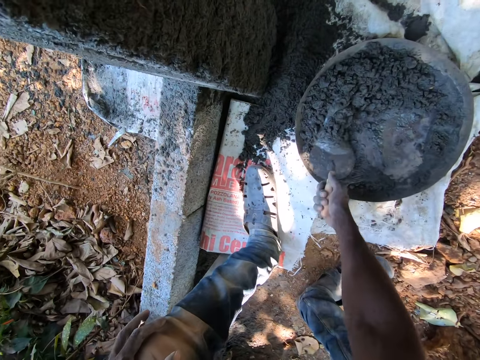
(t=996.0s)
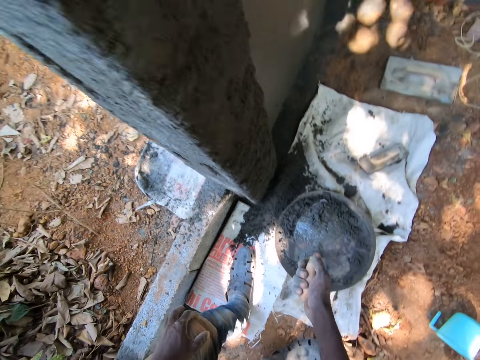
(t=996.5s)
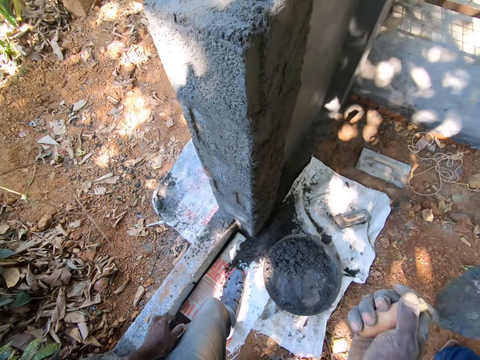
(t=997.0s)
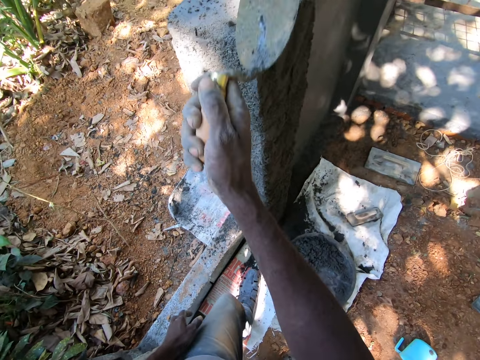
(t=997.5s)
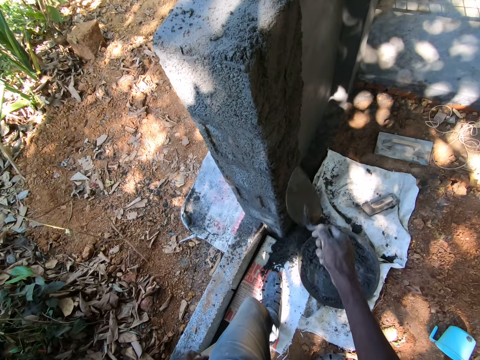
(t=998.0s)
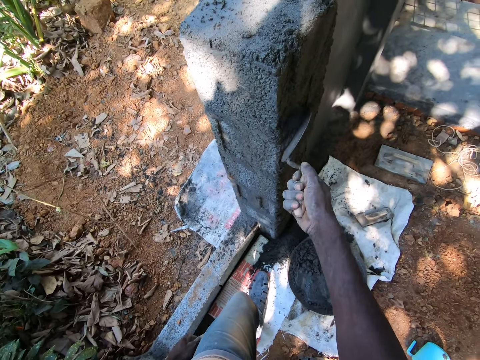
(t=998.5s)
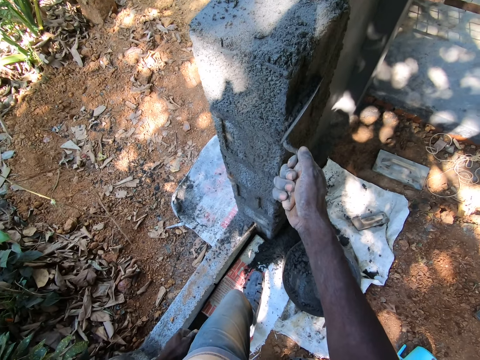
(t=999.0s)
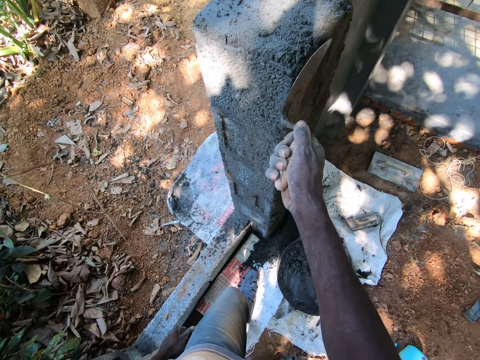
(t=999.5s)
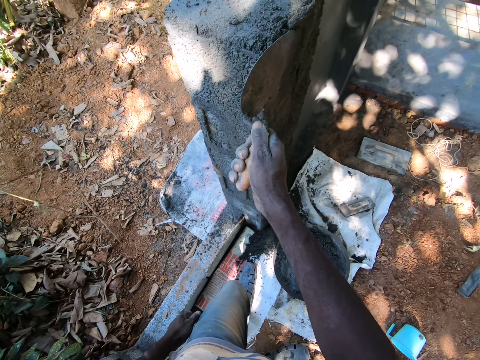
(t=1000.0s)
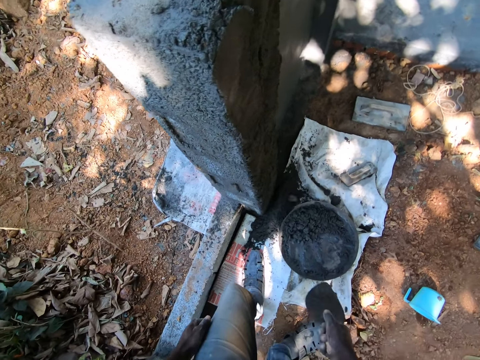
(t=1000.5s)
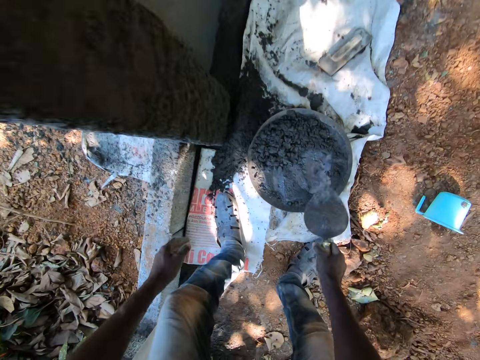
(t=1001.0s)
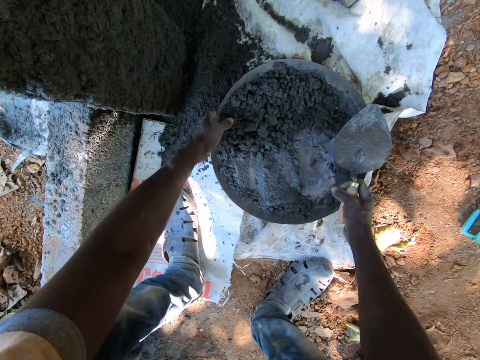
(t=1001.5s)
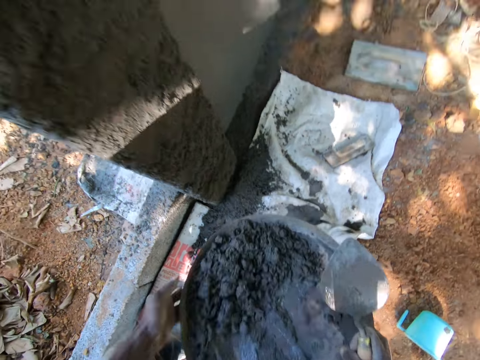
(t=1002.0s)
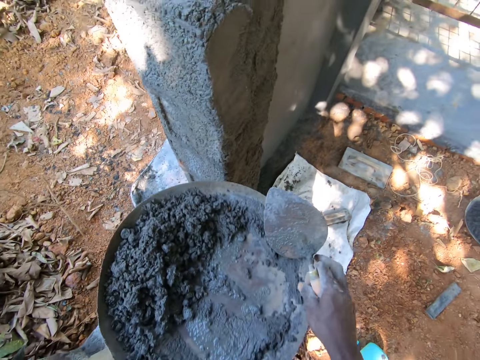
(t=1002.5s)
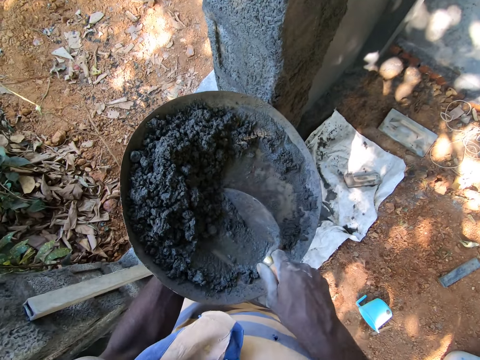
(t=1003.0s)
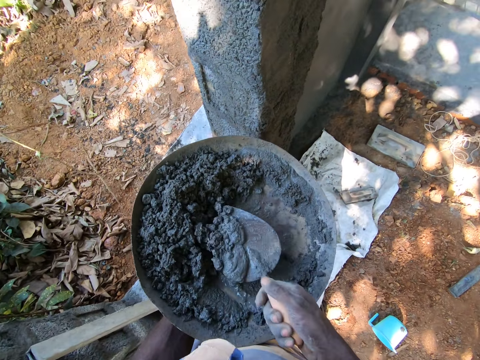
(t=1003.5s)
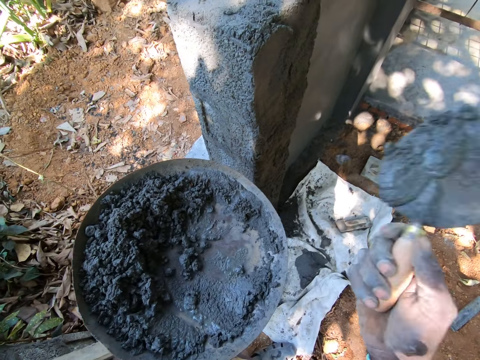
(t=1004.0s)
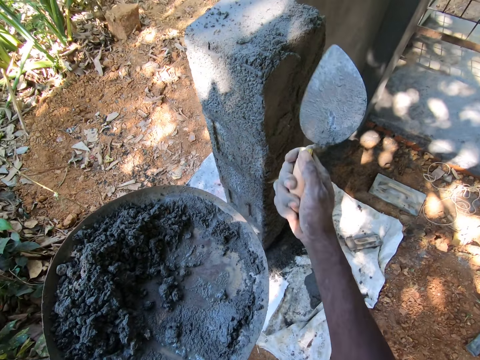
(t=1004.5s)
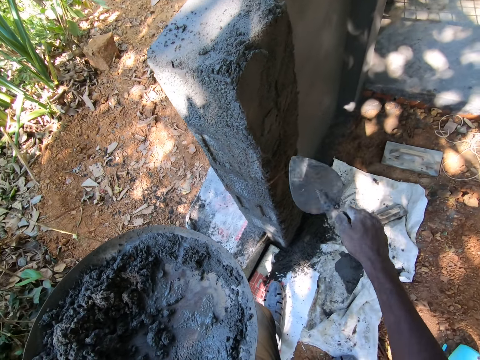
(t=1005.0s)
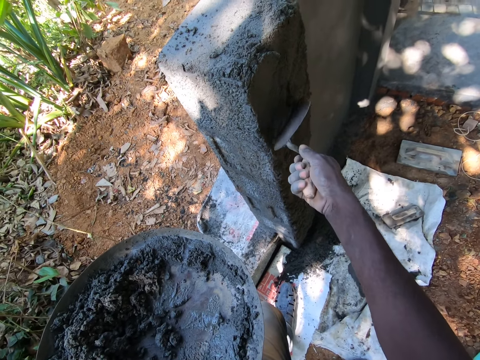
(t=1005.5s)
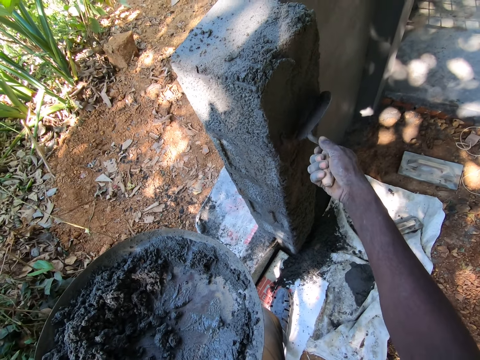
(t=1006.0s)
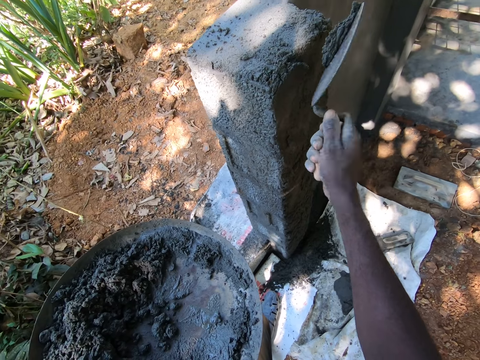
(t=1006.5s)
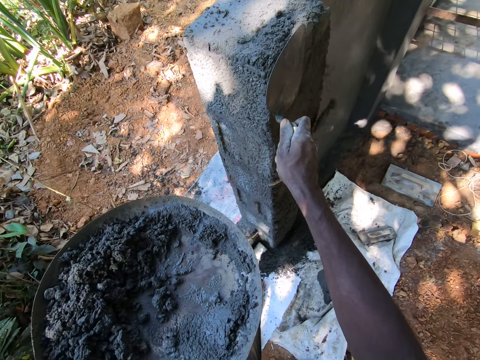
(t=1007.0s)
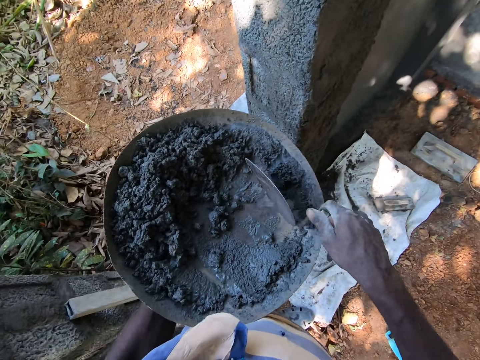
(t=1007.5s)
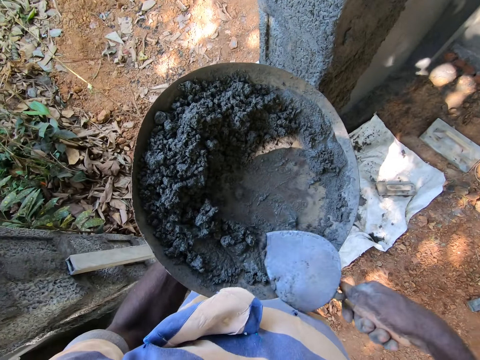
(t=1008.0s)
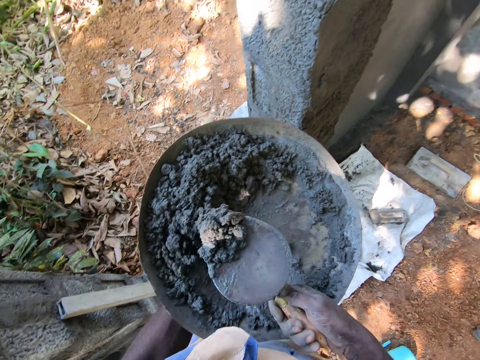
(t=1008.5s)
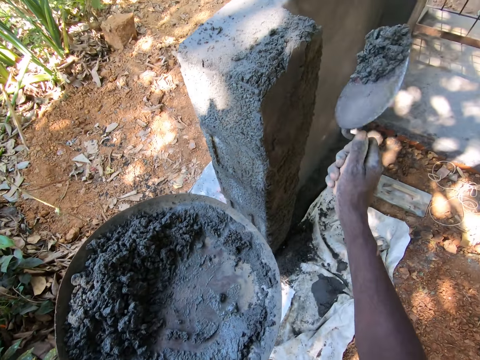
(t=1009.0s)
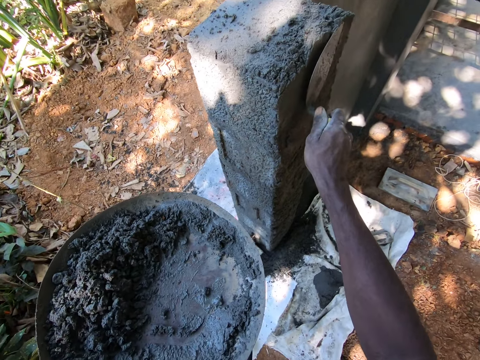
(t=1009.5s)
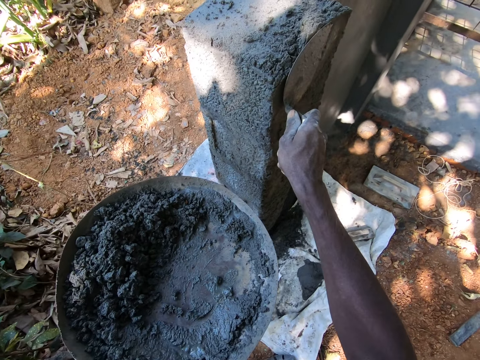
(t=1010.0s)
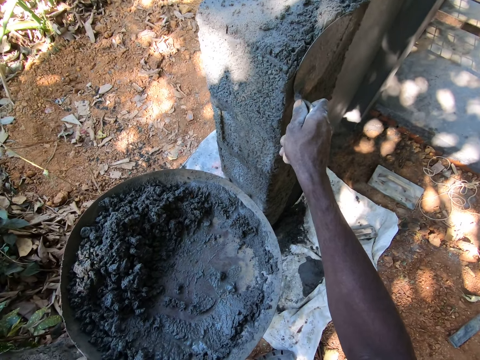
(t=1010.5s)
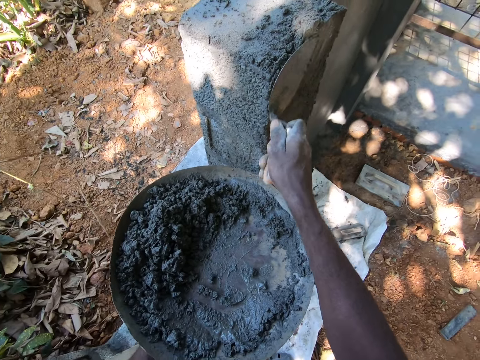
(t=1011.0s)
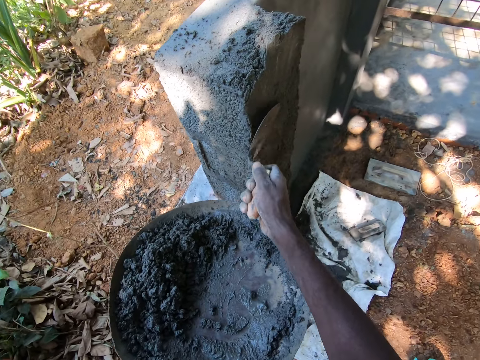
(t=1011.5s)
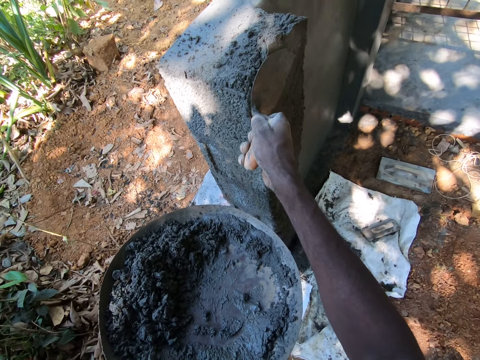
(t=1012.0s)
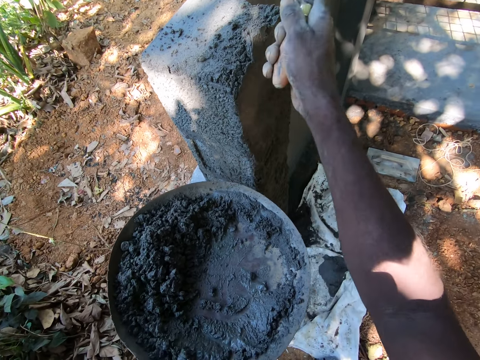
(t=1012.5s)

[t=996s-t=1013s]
The camera wearer takes cement paste from the construction pan with the hand trowel in his right hand. He throws the cement paste in the hand trowel on the wall with his right hand. He smoothens the wall with the hand trowel in his right hand. He takes the construction pan from the ground with both hands. He holds the construction pan with his left hand. He gathers cement paste in the construction pan with the hand trowel in his right hand. He takes cement paste from the construction pan with the hand trowel in his right hand. He throws the cement paste in the hand trowel on the wall with his right hand. He smoothens the wall with the hand trowel in his right hand. He gathers cement paste in the construction pan with the hand trowel in his right hand. He takes cement paste from the construction pan with the hand trowel in his right hand. He puts the cement paste in the hand trowel on the wall with his right hand. He spreads the cement paste on the wall with the hand trowel in his right hand.

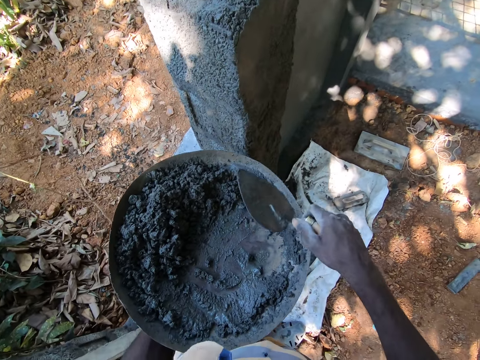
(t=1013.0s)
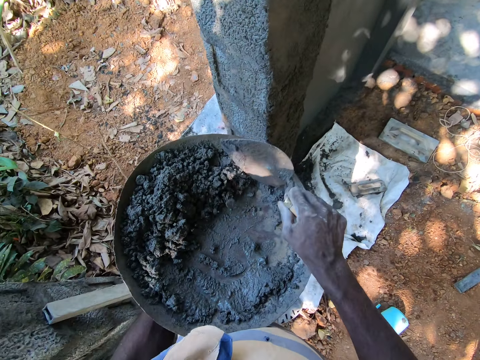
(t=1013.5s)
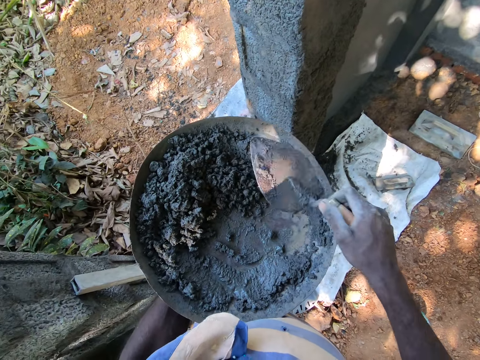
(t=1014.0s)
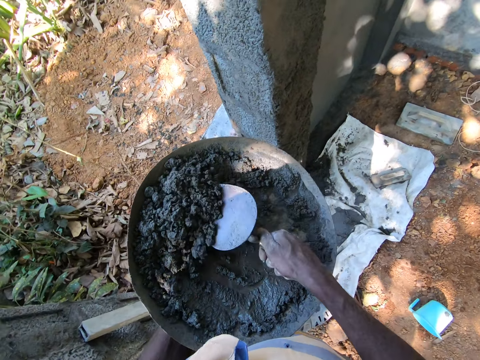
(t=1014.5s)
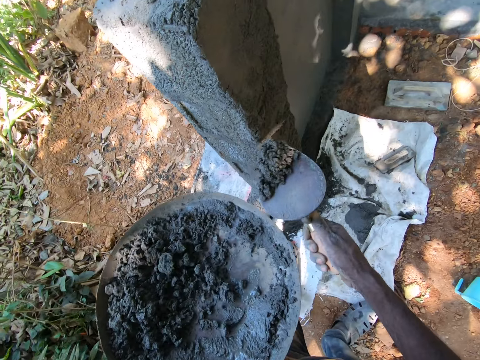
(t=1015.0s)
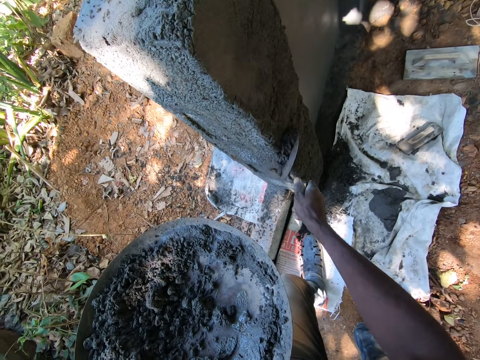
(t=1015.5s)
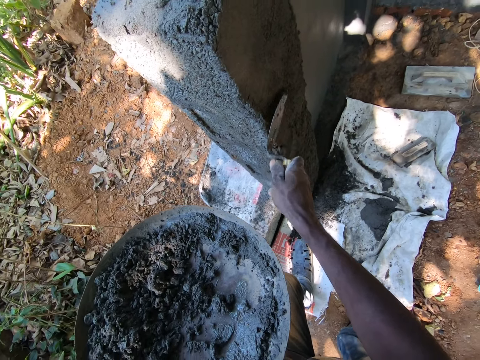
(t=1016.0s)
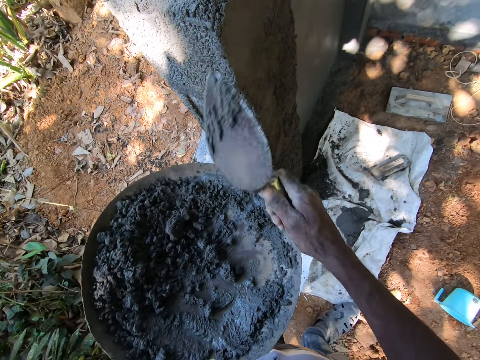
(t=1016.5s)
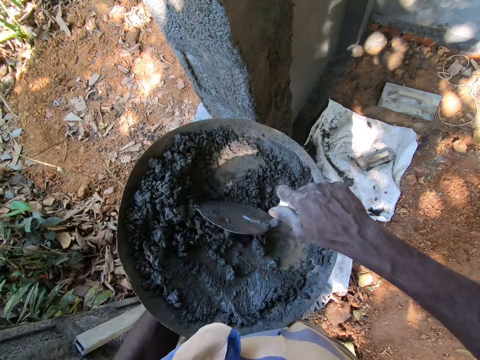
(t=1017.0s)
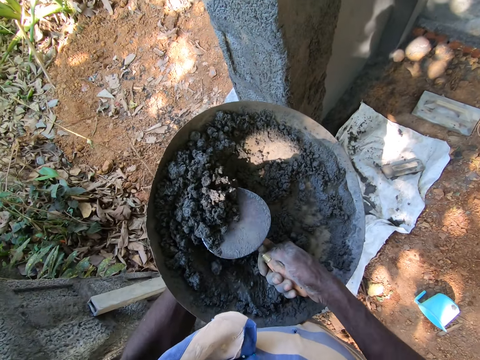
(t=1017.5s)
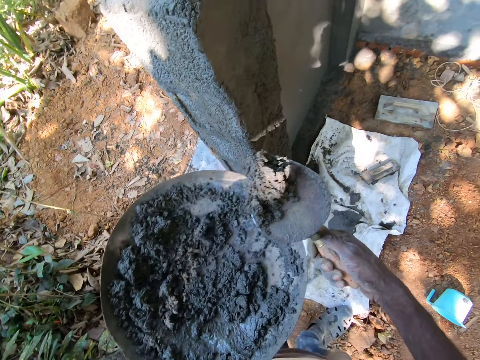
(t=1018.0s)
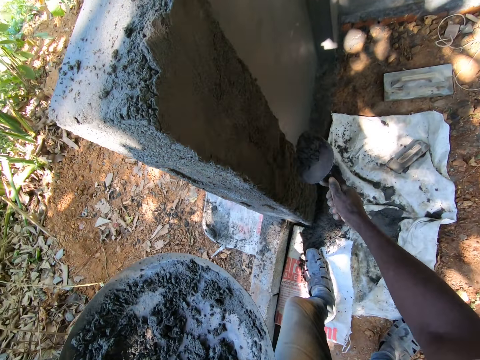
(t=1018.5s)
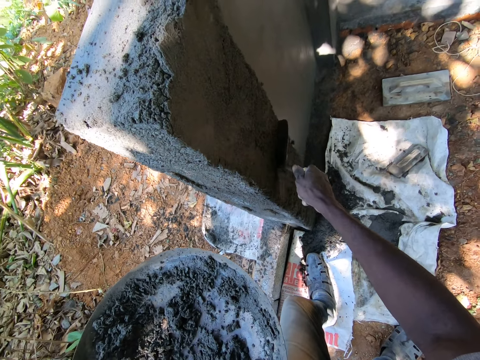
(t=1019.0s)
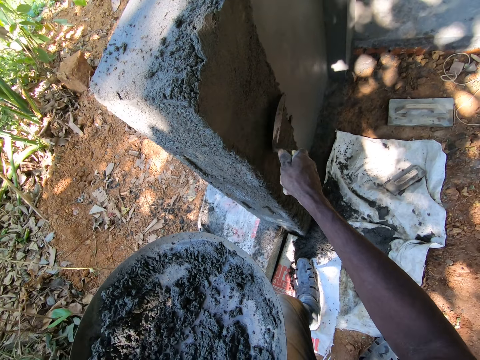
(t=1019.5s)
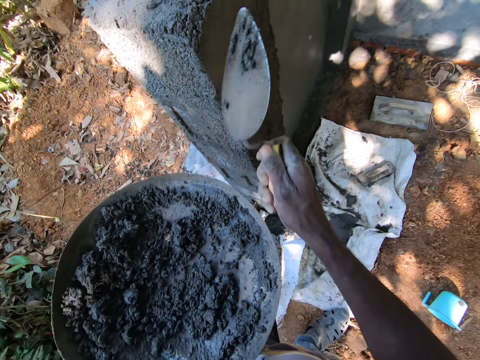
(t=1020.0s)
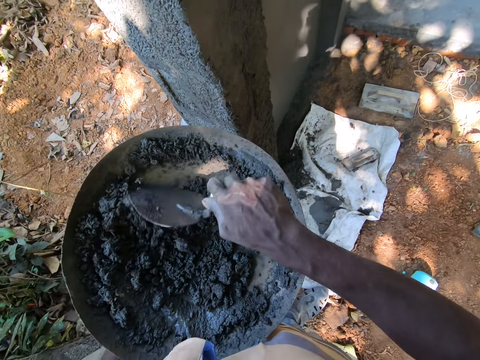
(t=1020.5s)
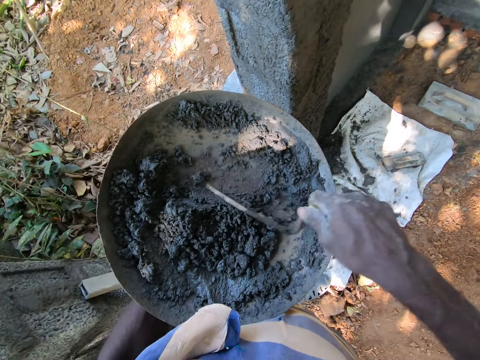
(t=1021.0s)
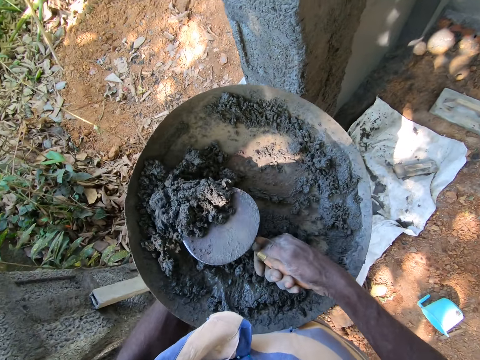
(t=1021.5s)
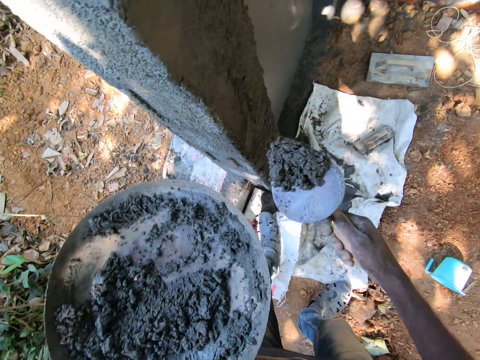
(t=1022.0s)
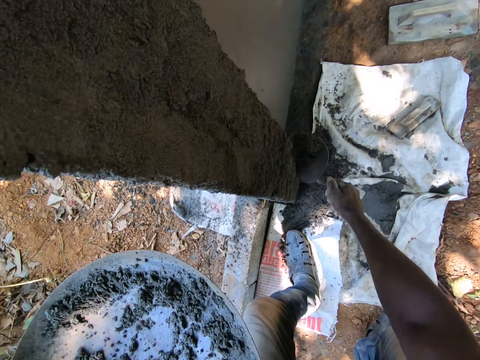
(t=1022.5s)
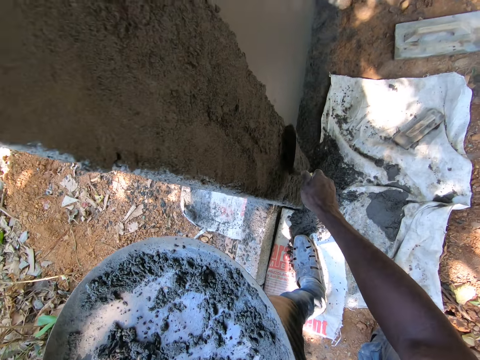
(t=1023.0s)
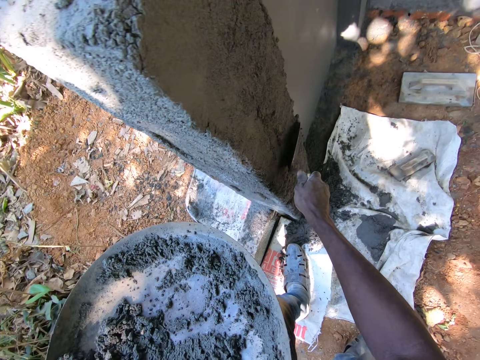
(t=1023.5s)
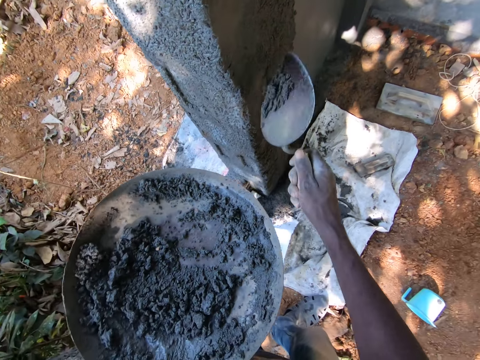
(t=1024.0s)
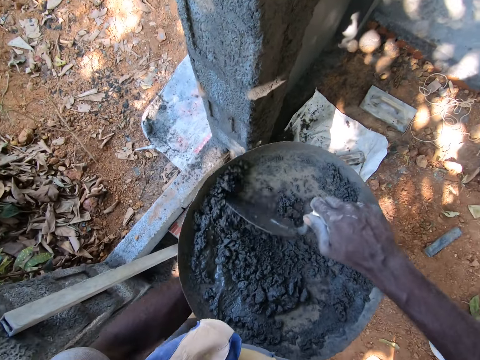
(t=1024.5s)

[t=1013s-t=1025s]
The camera wearer gathers cement paste in the construction pan with the hand trowel in his right hand. He takes cement paste from the construction pan with the hand trowel in his right hand. He puts the cement paste in the hand trowel on the wall with his right hand. He spreads the cement paste on the wall with the hand trowel in his right hand. He takes cement paste from the construction pan with the hand trowel in his right hand. He puts the cement paste in the hand trowel on the wall with his right hand. He spreads the cement paste on the wall with the hand trowel in his right hand. He gathers cement paste in the construction pan with the hand trowel in his right hand. He takes cement paste from the construction pan with the hand trowel in his right hand. He puts the cement paste in the hand trowel on the wall with his right hand. He spreads the cement paste on the wall with the hand trowel in his right hand. He gathers cement paste in the construction pan with the hand trowel in his right hand.
